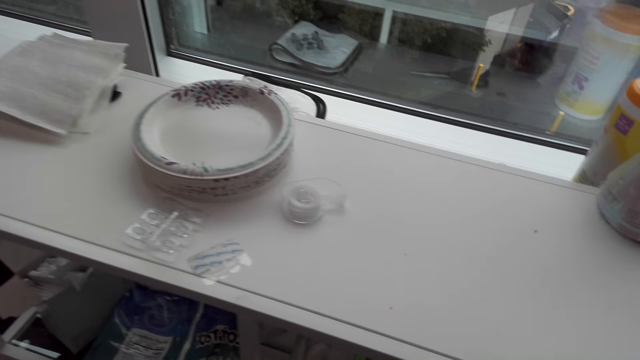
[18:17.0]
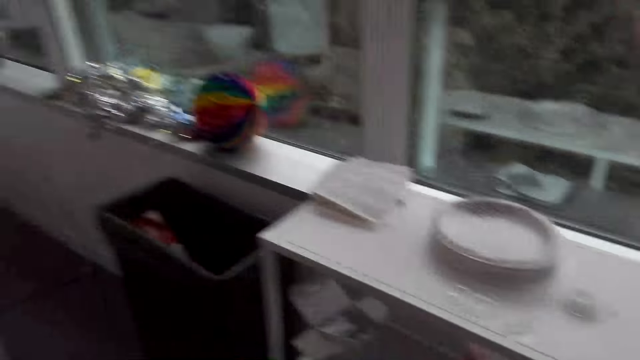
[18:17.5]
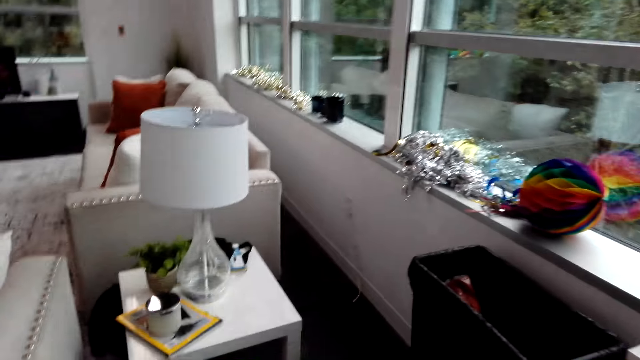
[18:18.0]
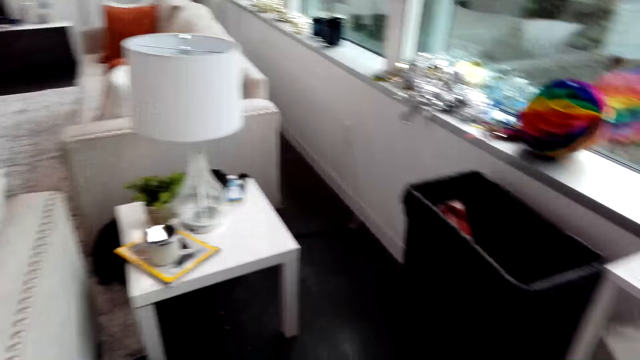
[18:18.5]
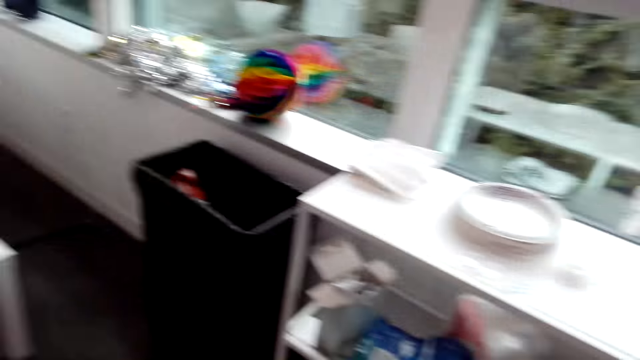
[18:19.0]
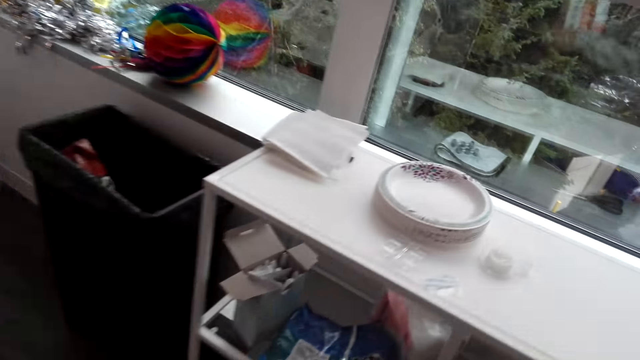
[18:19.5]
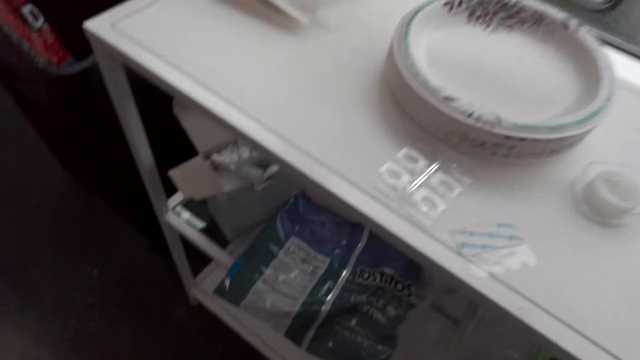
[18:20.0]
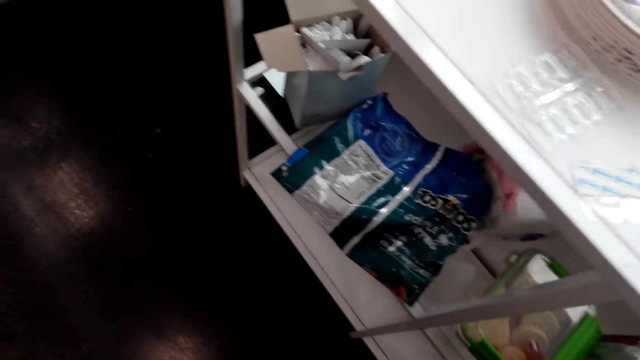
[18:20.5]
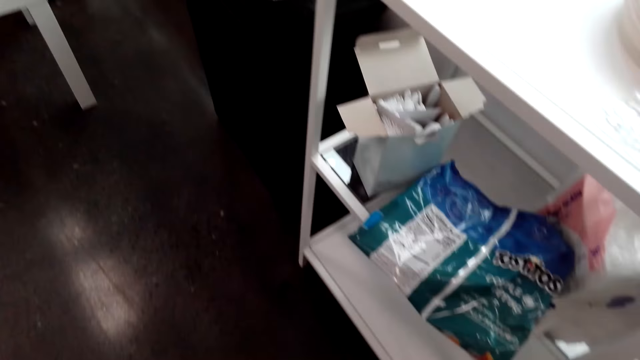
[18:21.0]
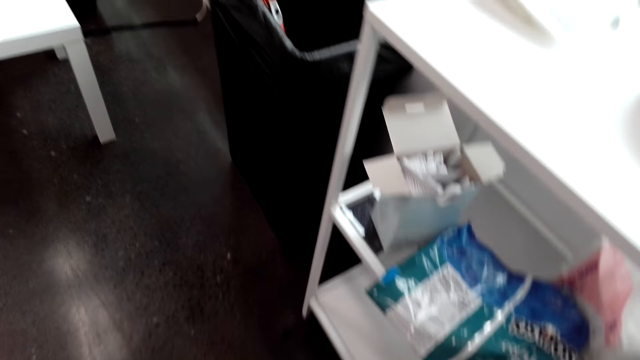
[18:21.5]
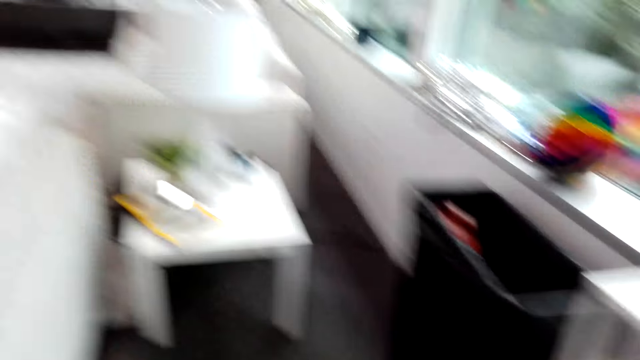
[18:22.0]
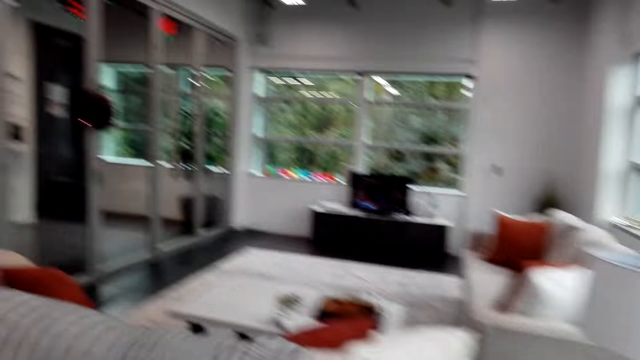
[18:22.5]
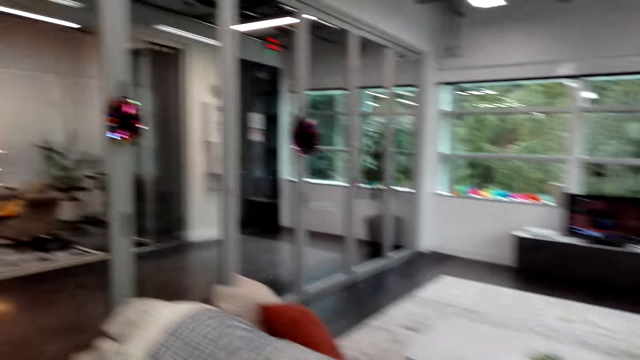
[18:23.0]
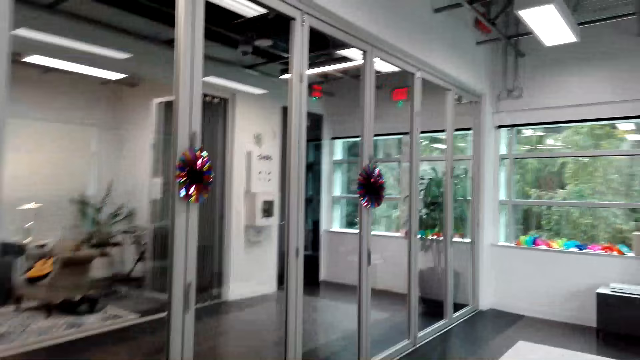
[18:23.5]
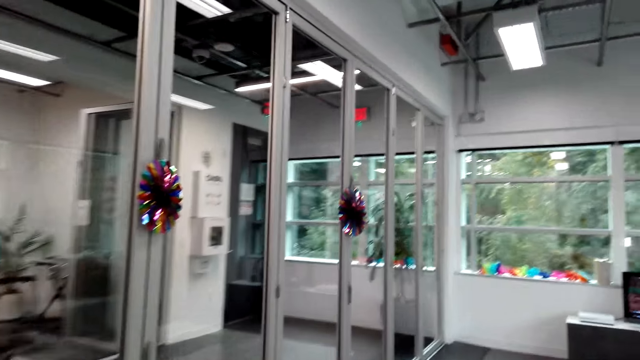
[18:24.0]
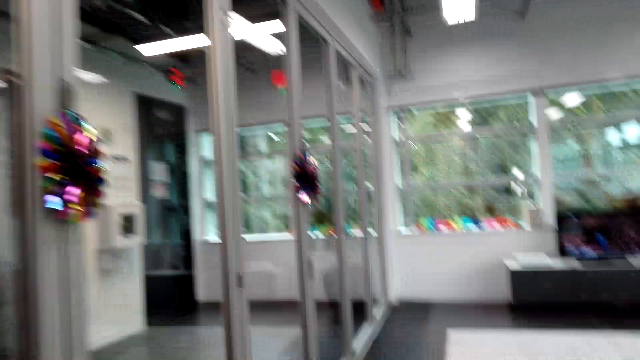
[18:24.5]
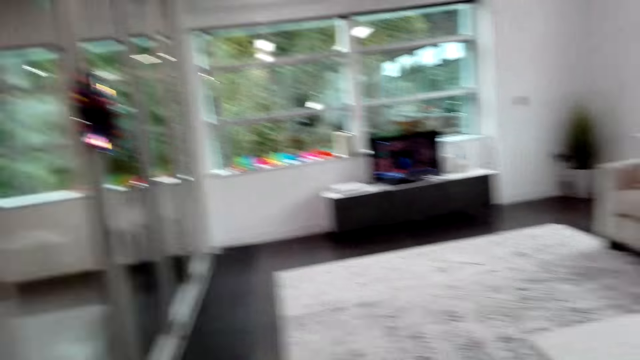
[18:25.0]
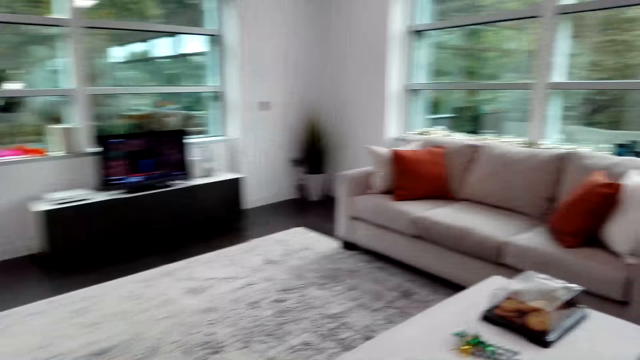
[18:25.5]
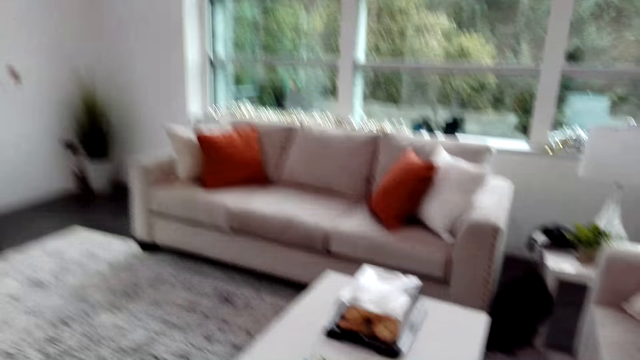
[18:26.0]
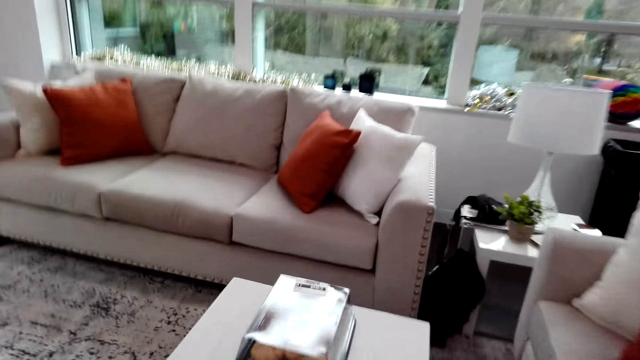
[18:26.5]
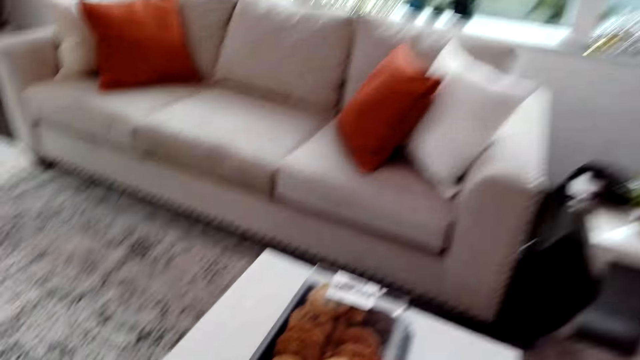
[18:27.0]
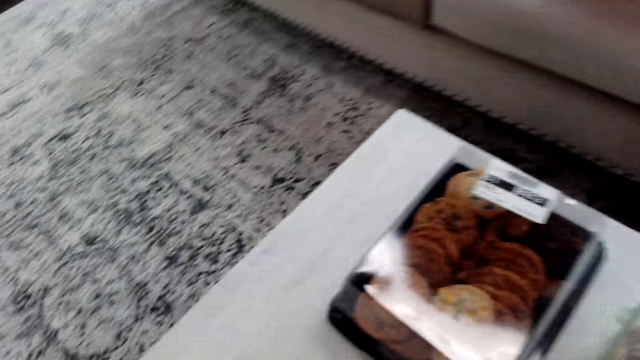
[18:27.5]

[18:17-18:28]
The camera wearer looks around. They pick up the container with cakes. They walk around the house.

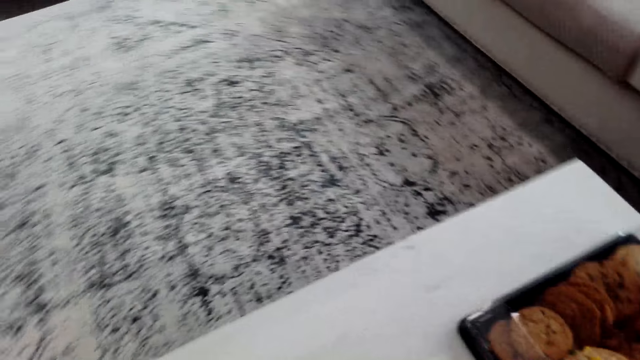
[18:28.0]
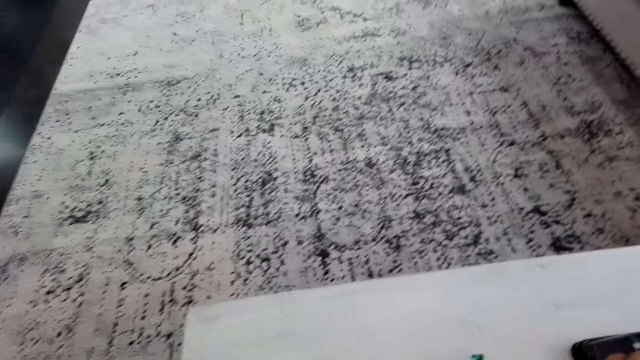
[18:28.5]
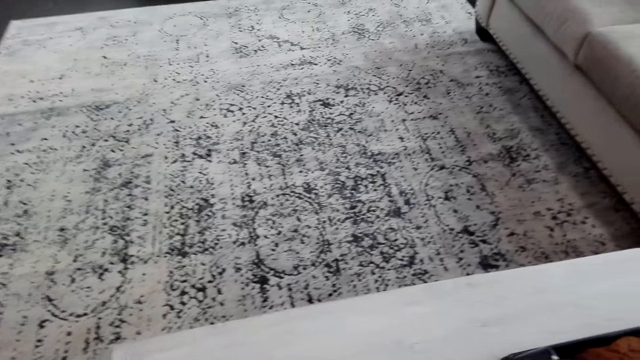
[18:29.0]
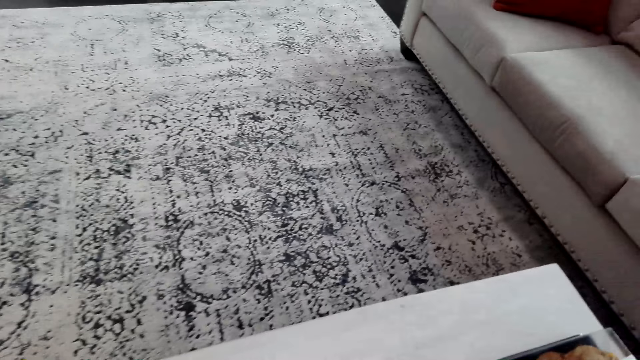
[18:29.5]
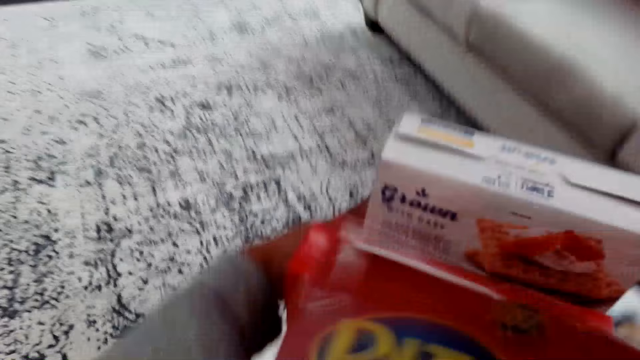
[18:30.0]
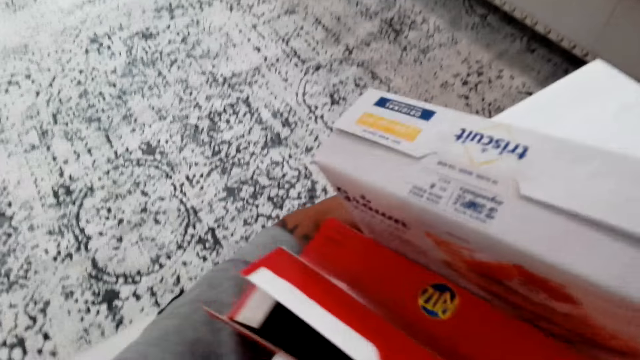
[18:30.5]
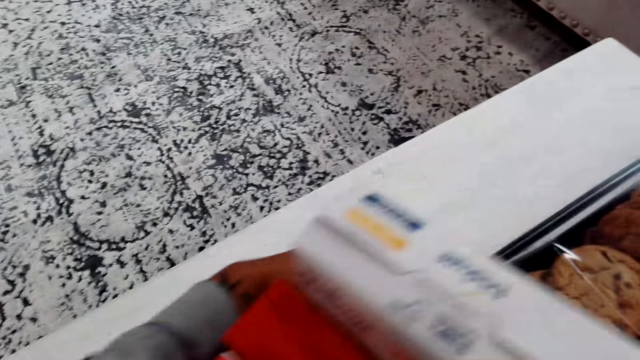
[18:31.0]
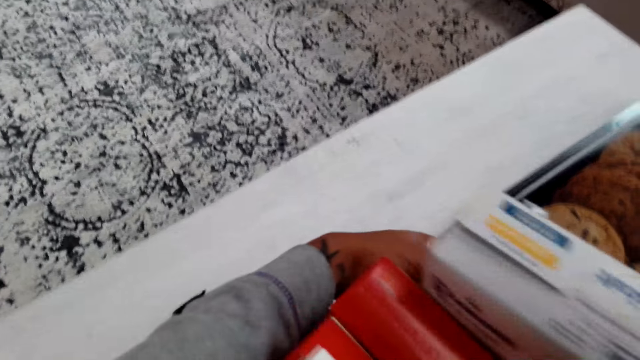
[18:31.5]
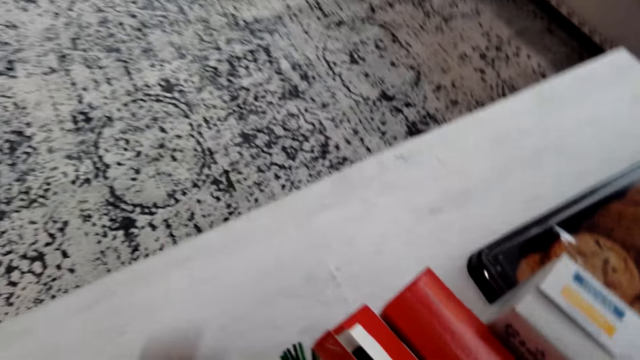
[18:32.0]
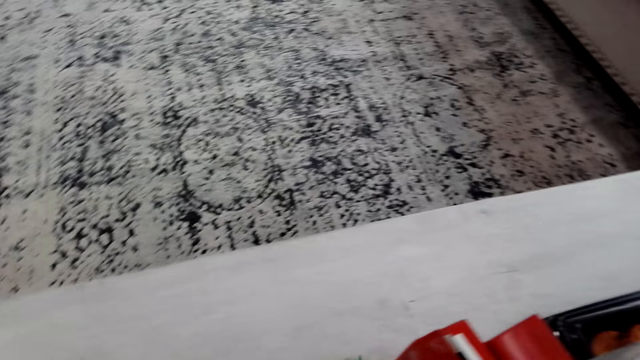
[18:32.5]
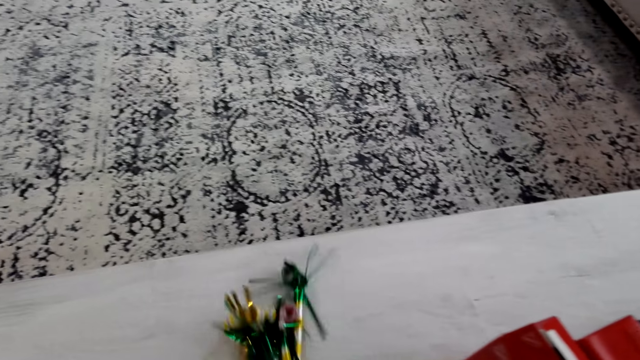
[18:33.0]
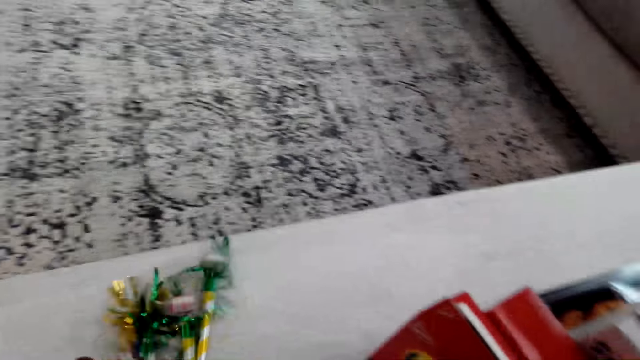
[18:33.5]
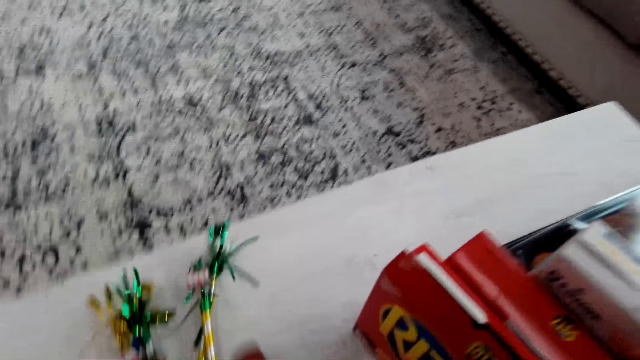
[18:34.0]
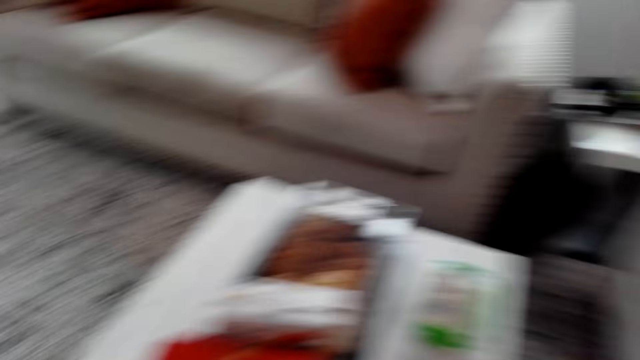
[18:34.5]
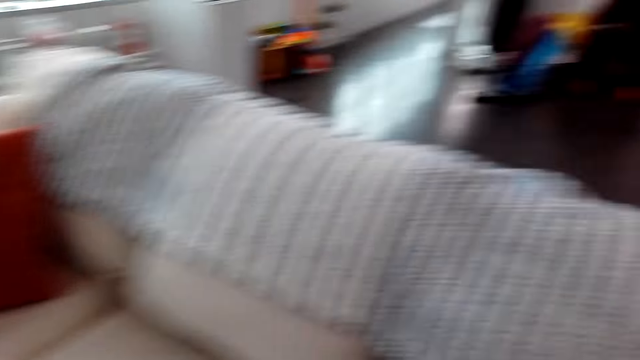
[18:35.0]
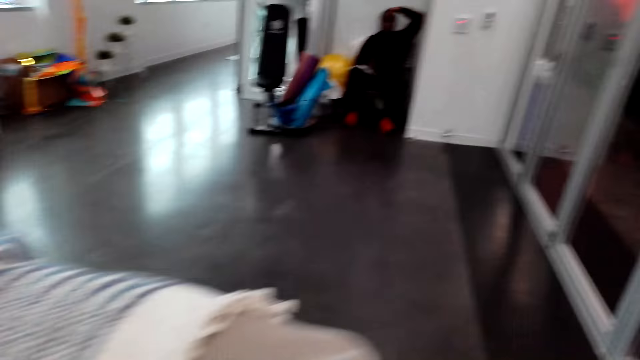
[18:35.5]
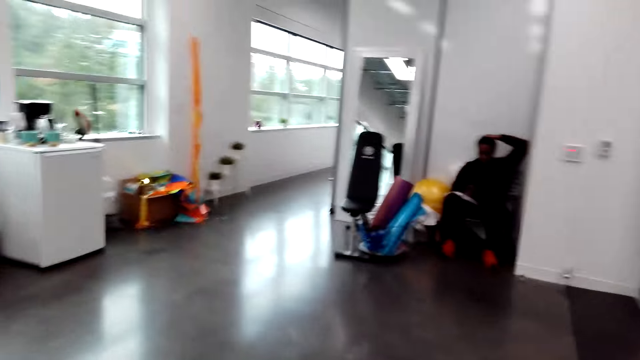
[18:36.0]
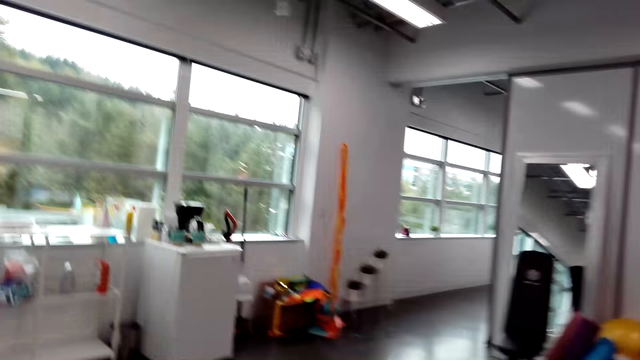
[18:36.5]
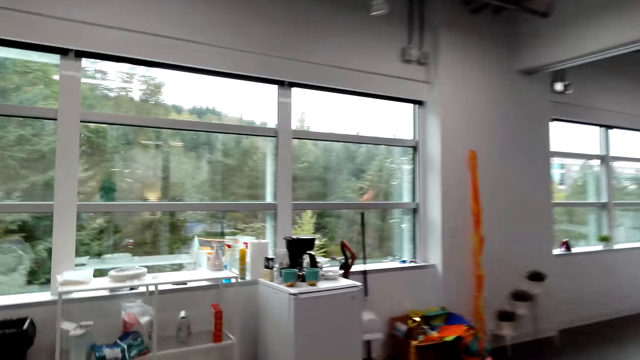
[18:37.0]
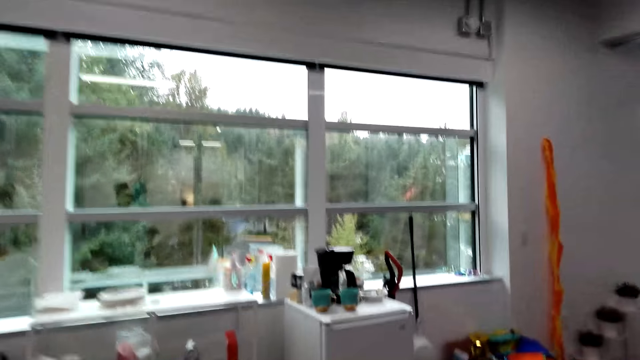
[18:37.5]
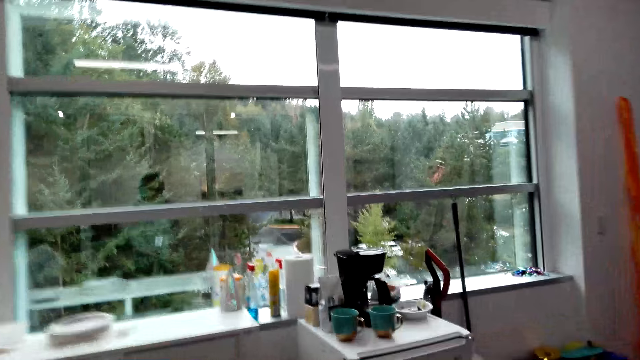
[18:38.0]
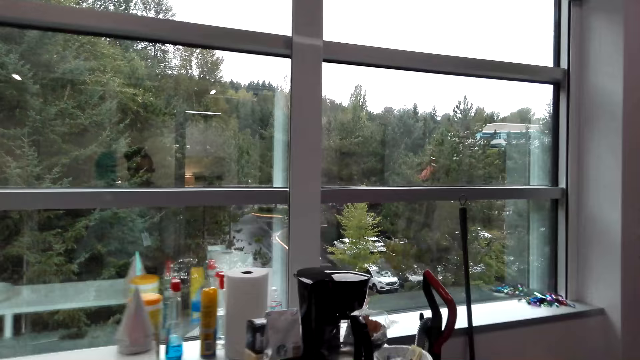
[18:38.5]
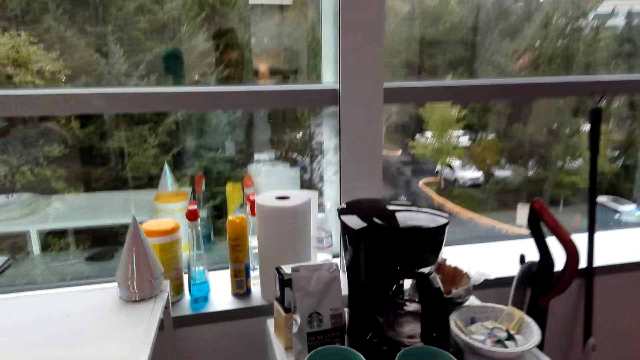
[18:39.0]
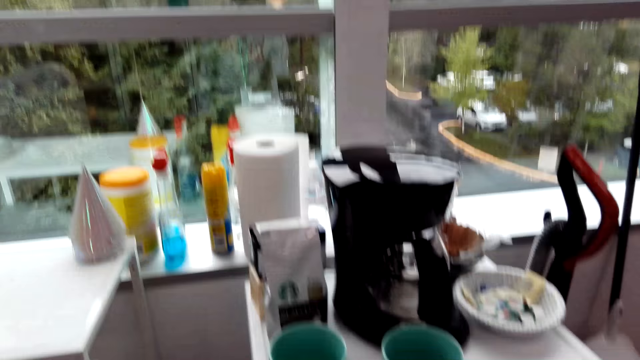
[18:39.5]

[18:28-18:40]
The camera wearer puts the cartons of snacks on the table. They arrange noisemaker blowouts on the table and walk around the house. A man touches his head.
